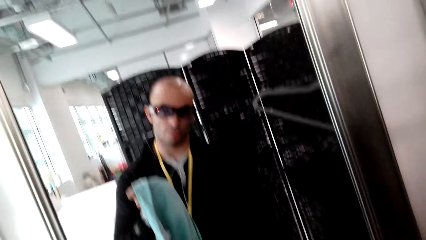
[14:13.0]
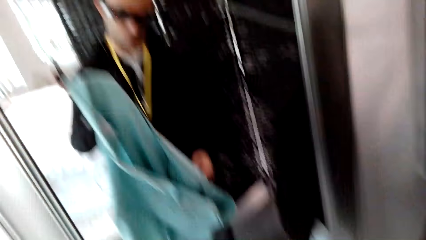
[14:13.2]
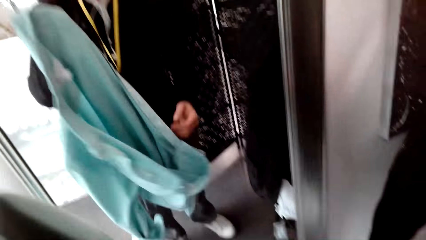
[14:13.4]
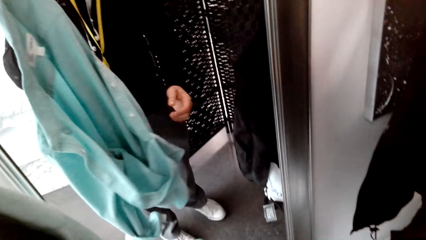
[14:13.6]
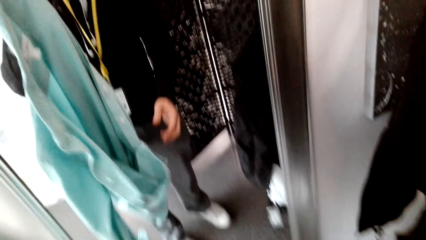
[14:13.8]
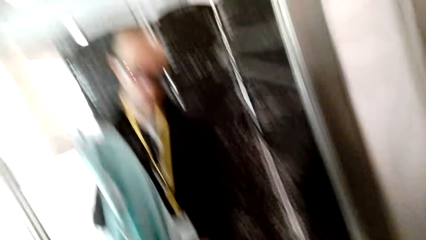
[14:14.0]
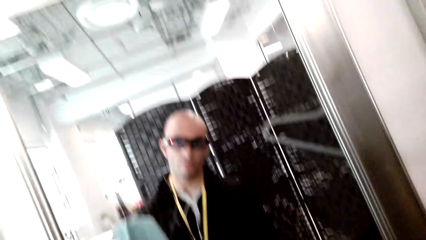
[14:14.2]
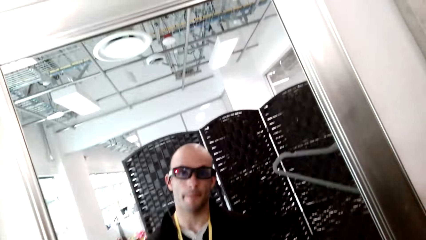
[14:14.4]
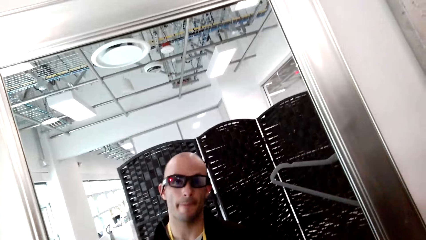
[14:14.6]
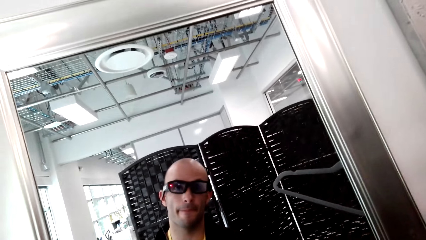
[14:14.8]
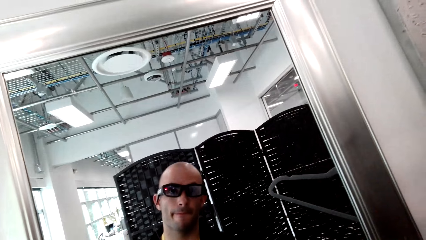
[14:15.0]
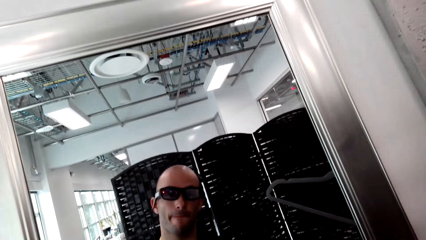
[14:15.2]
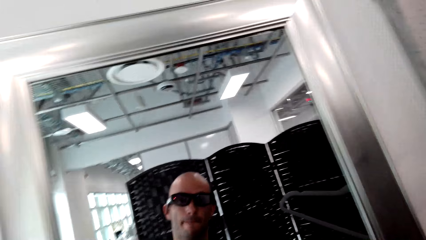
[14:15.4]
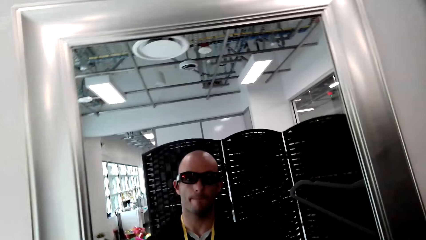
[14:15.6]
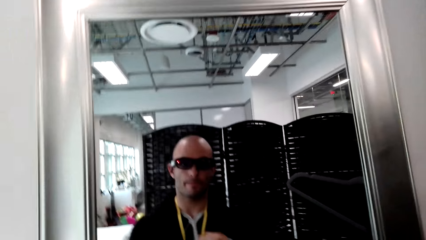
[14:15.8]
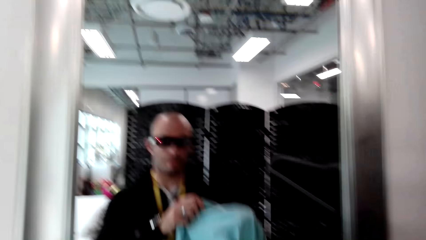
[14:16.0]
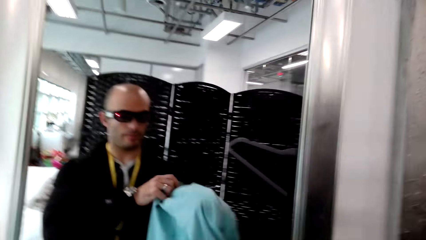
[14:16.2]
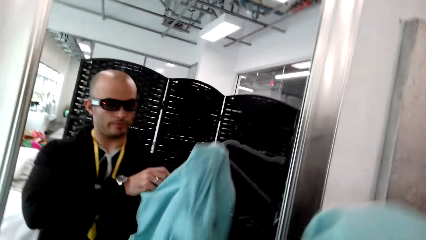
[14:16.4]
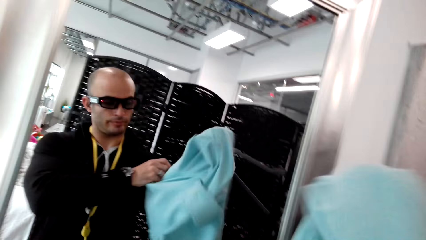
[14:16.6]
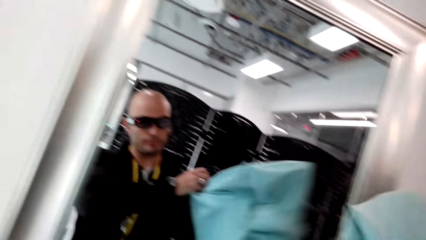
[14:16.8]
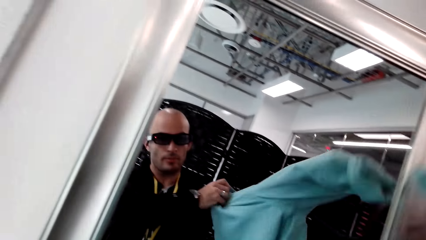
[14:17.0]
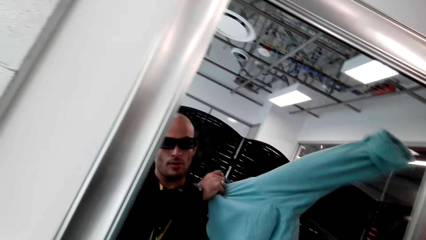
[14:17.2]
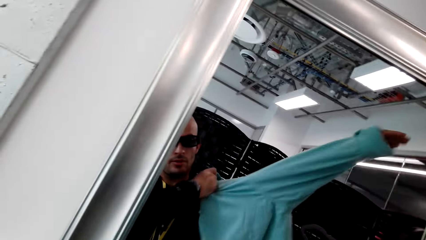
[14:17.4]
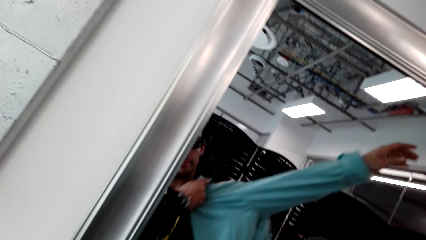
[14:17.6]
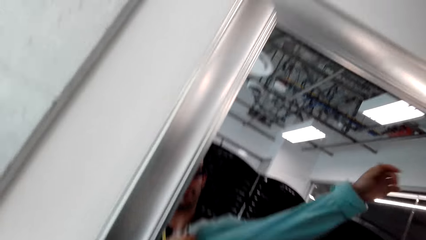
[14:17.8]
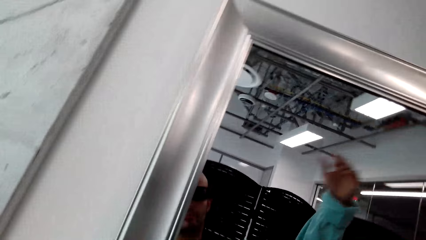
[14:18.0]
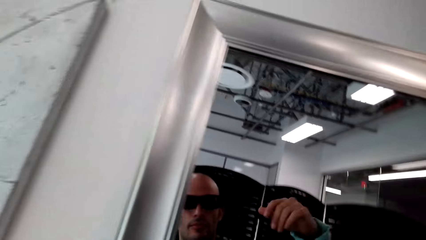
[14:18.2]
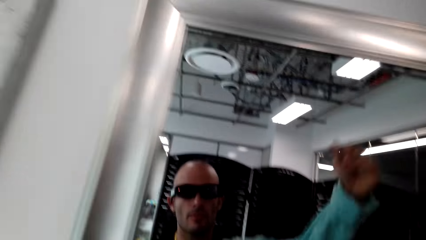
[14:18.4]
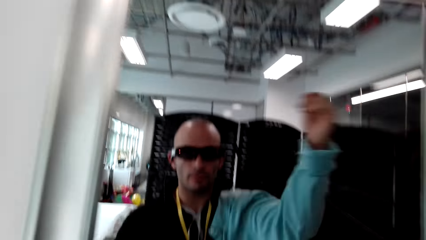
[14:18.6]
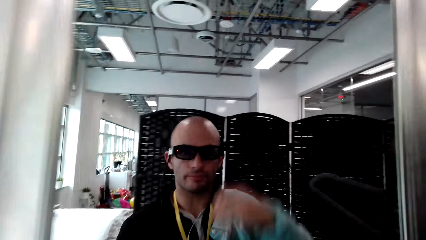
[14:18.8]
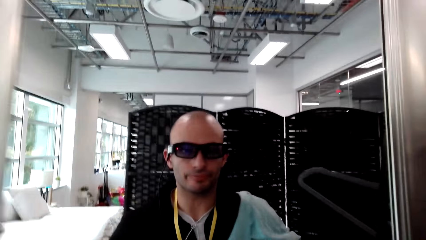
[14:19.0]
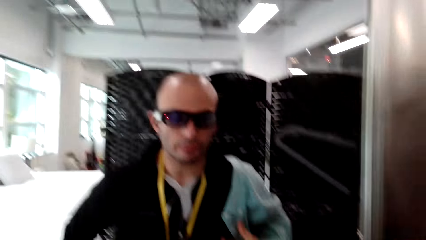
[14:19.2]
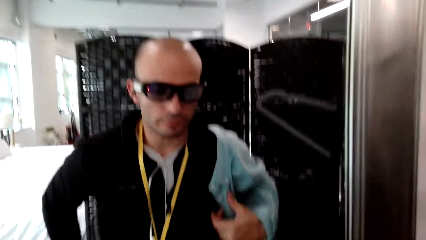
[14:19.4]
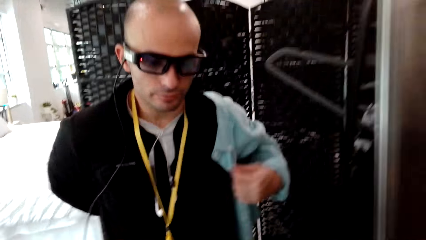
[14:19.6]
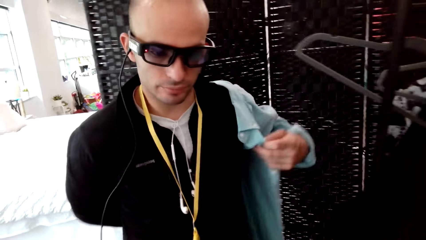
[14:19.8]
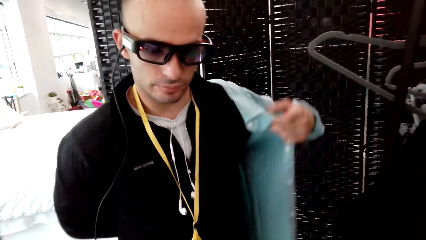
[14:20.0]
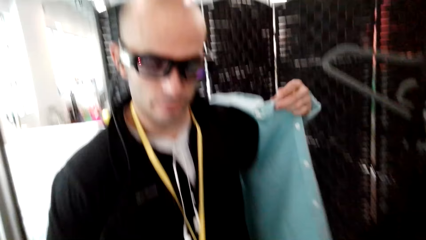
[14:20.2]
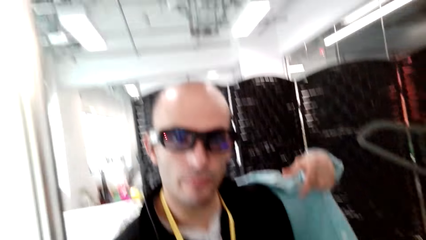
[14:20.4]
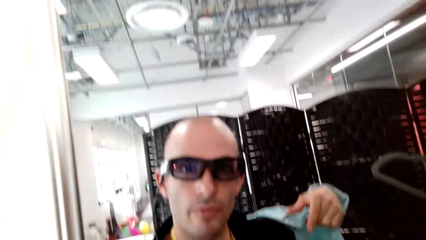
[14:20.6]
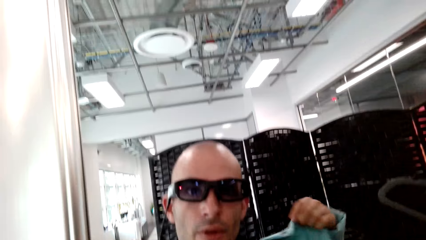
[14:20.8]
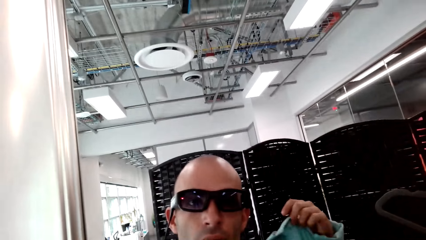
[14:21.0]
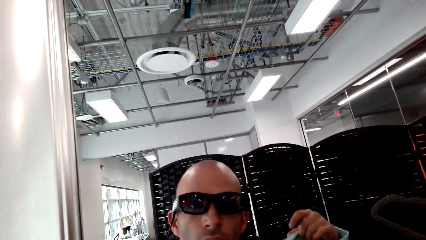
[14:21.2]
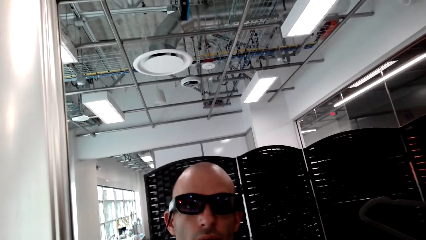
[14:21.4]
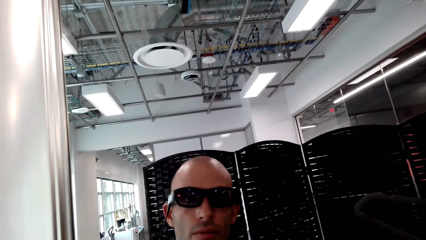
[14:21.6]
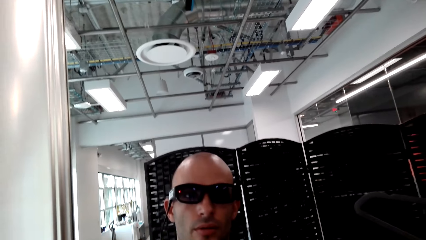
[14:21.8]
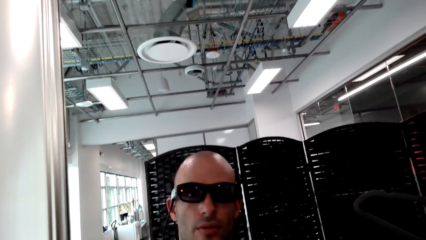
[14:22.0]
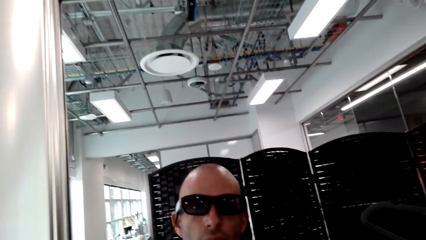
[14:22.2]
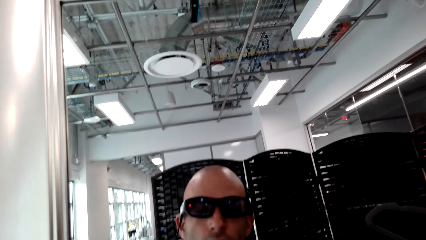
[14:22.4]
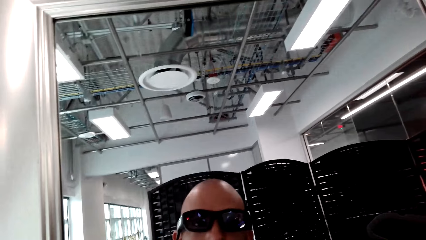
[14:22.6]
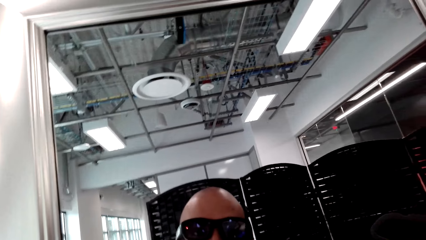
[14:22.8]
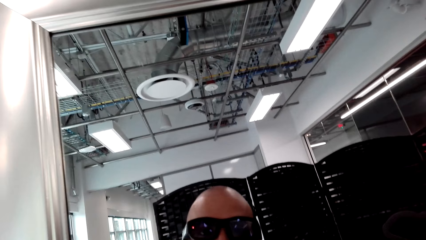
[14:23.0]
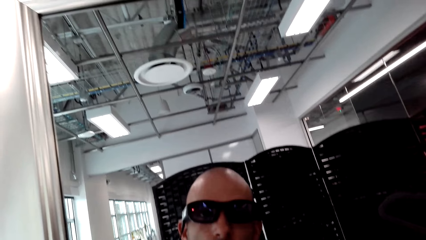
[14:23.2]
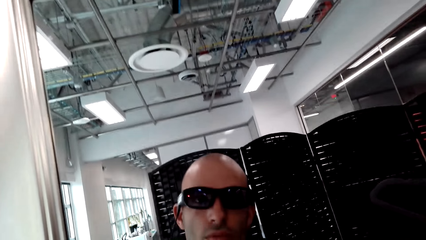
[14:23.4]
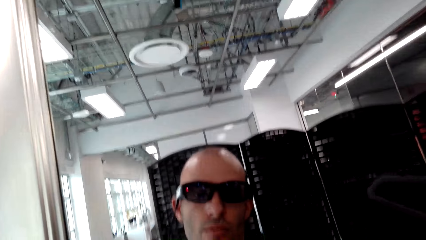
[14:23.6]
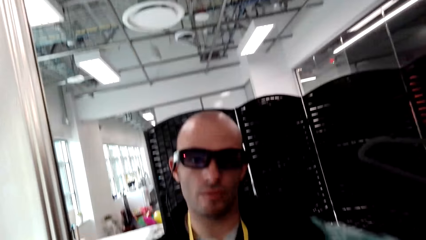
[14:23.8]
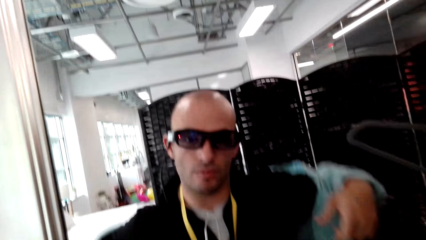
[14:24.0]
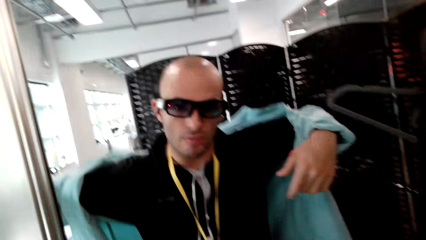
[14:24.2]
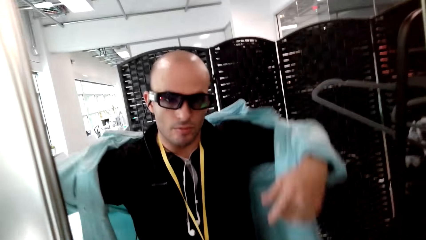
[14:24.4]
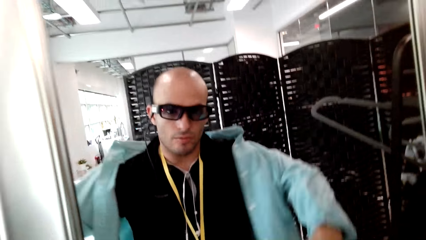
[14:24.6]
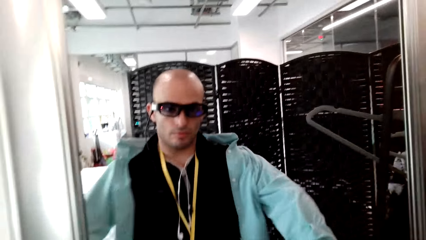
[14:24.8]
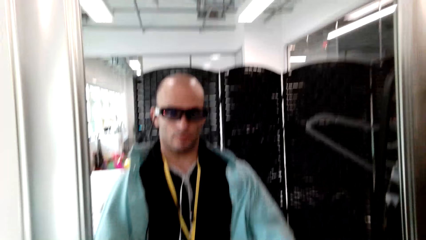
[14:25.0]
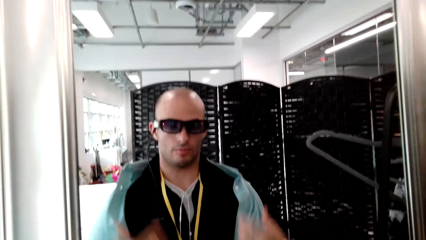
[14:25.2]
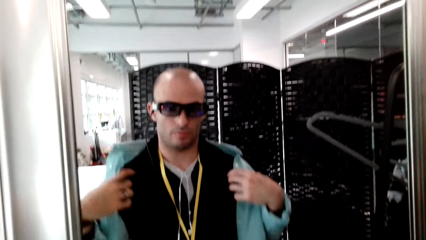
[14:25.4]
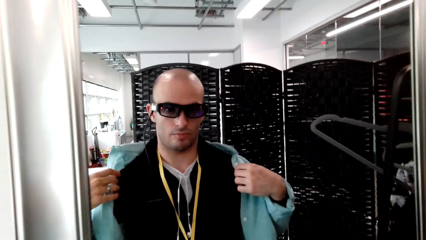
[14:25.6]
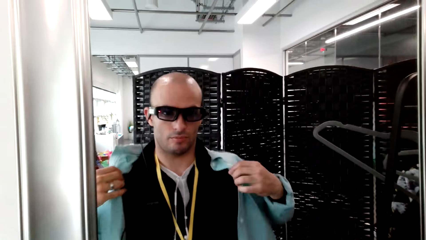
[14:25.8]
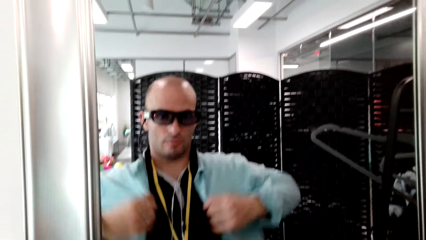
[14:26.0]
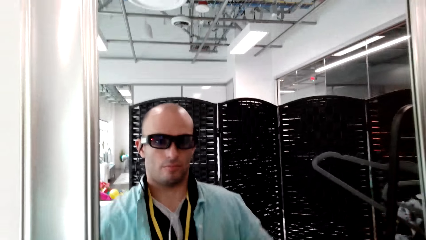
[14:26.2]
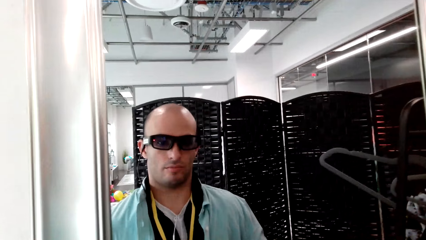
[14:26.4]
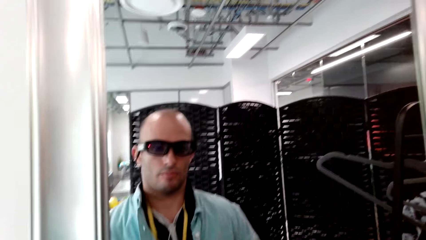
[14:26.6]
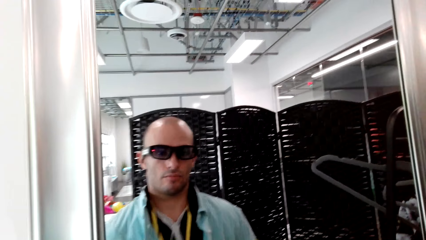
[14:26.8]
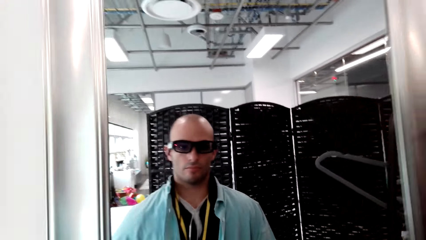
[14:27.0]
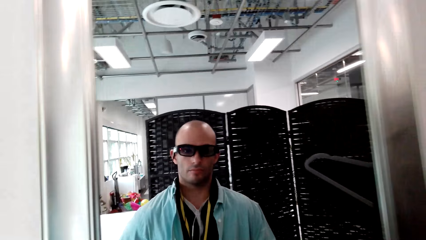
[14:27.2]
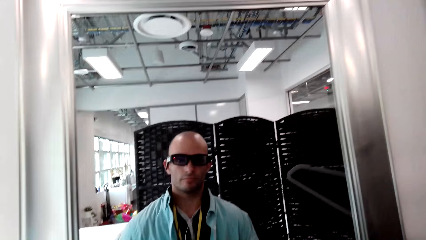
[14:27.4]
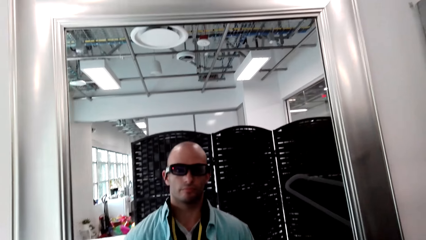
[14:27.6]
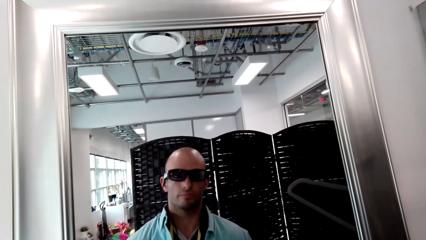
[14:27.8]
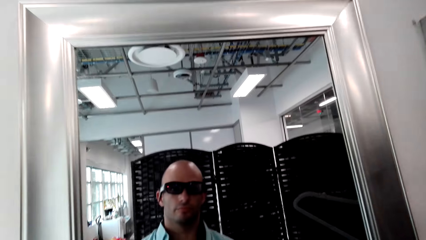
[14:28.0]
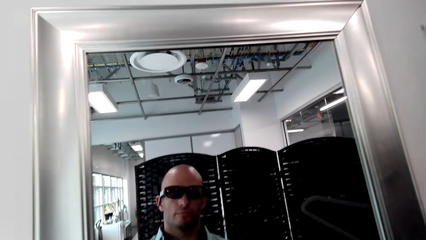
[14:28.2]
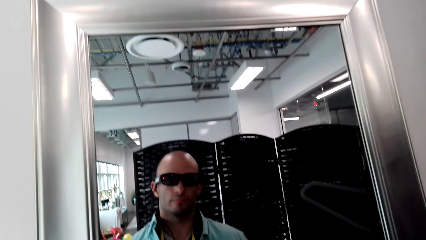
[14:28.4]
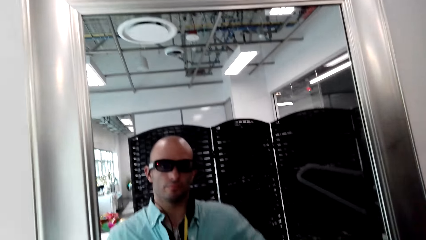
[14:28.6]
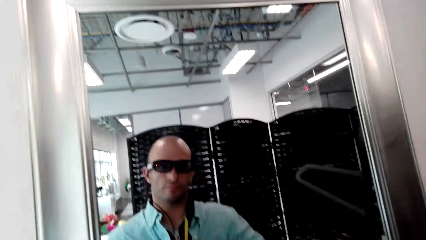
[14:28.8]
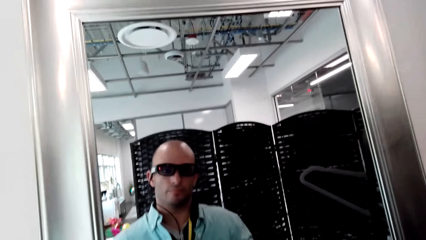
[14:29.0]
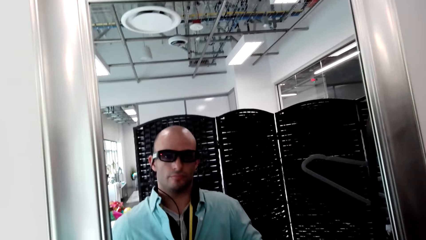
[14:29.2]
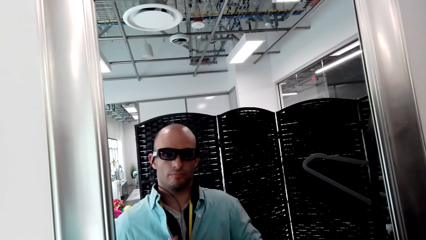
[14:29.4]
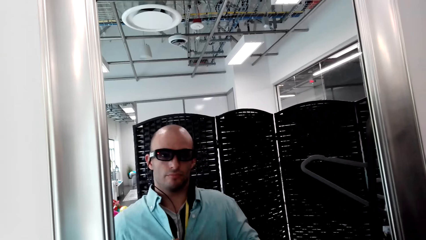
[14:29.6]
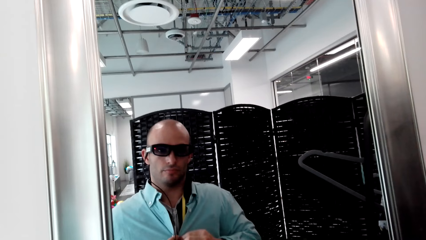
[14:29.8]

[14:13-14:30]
A man holds the cloth with the left hand. The camera wearer wears the shirt. The man wears the cloth.
